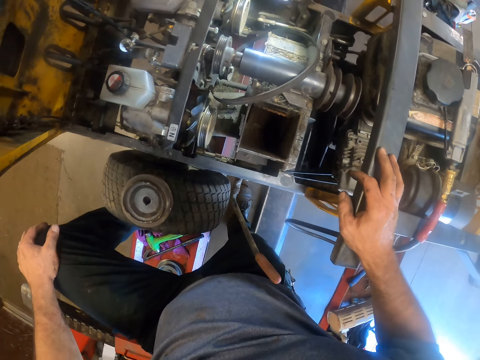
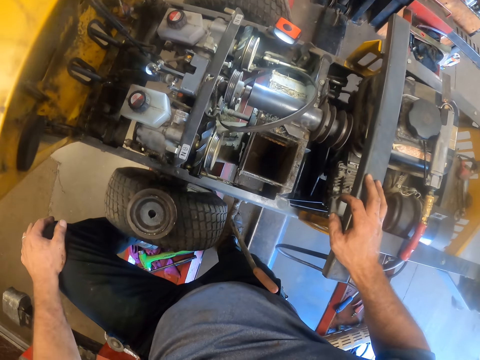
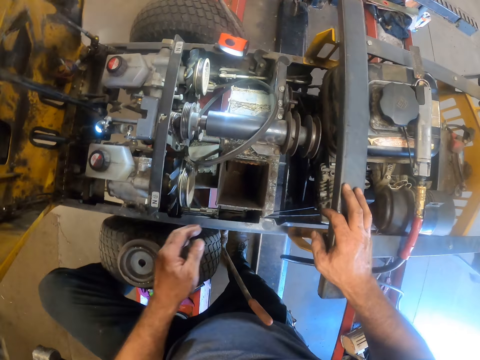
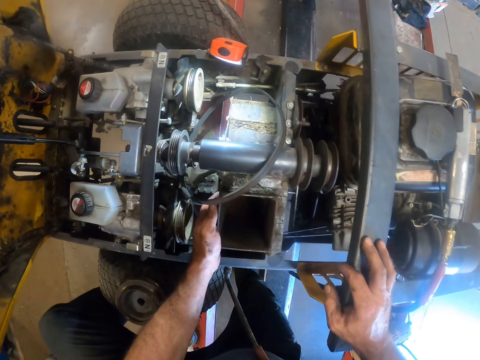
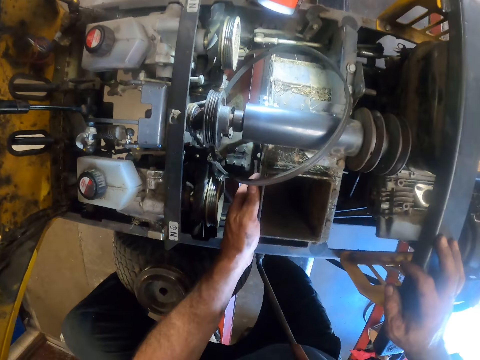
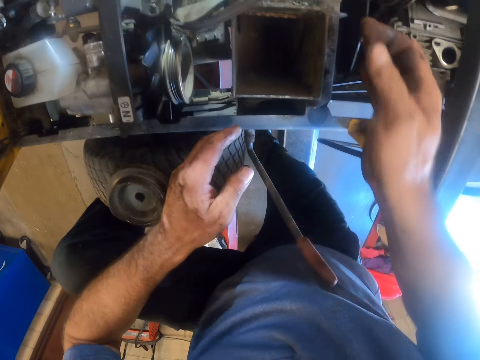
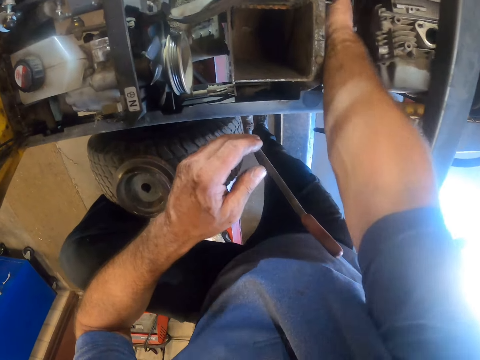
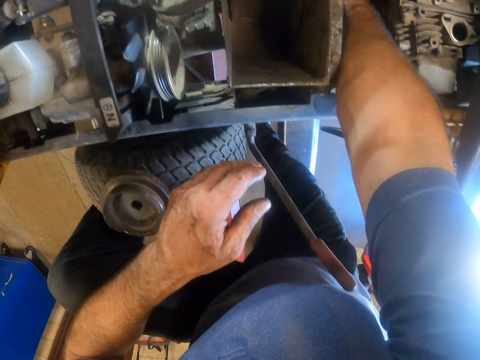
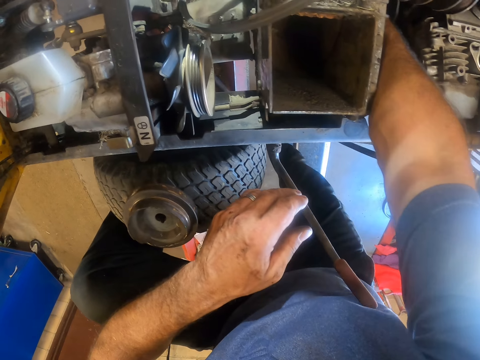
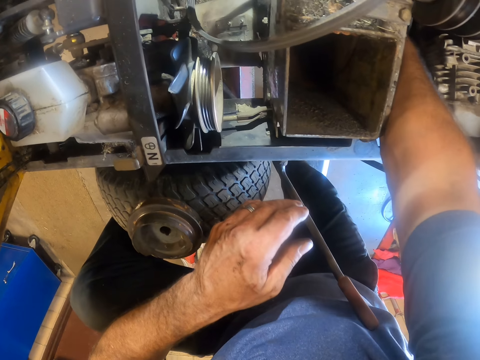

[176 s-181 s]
The camera wearer puts his left hand in the engine. He takes out his left hand from the engine. He puts his right hand in the engine. He fixes the lawn mower engine with his hands.

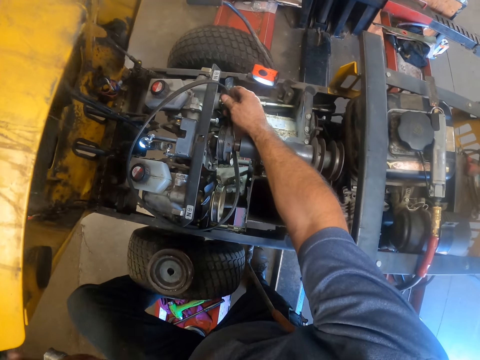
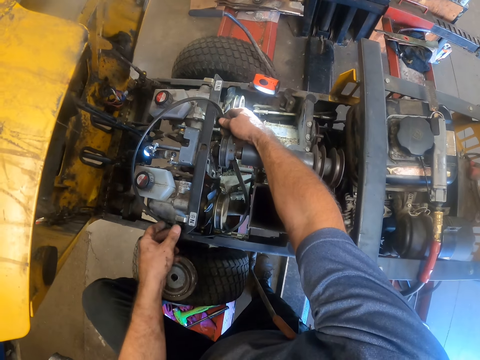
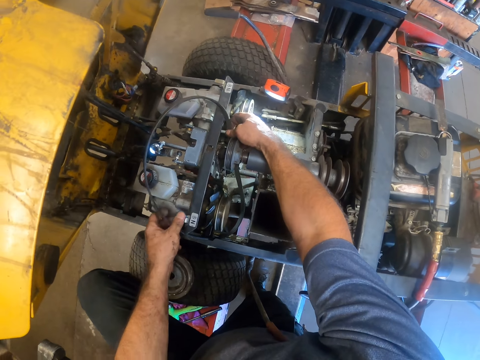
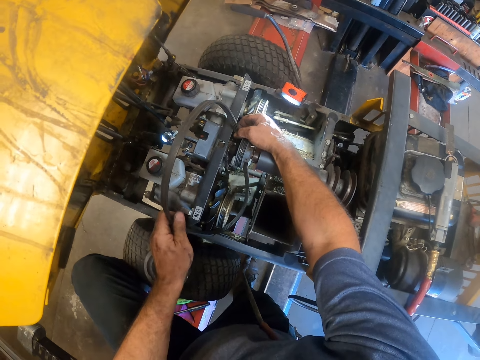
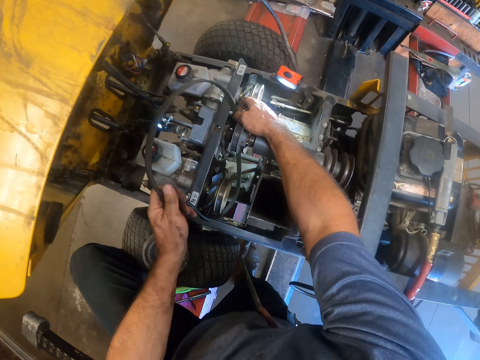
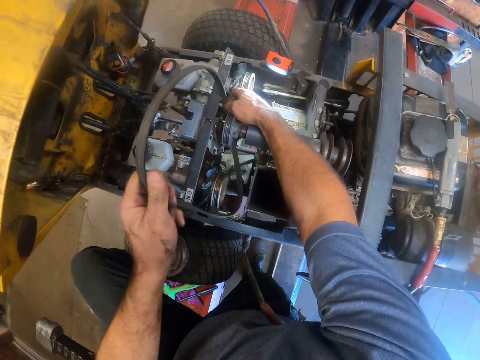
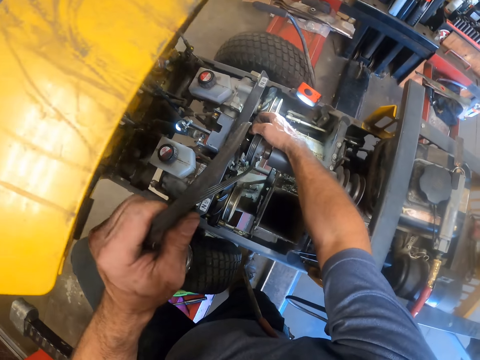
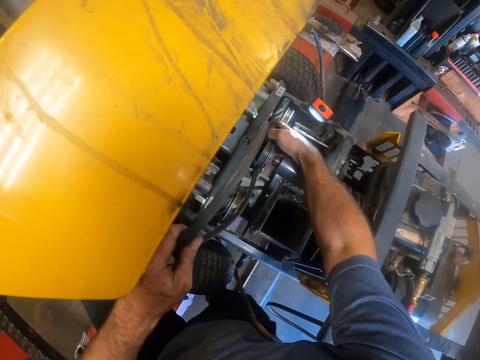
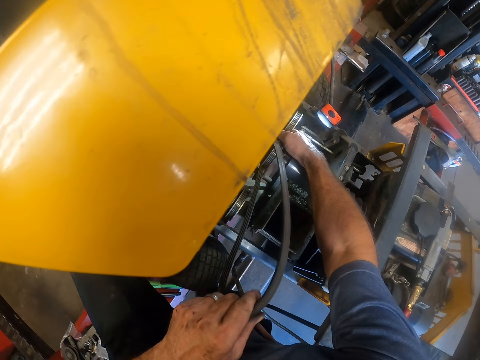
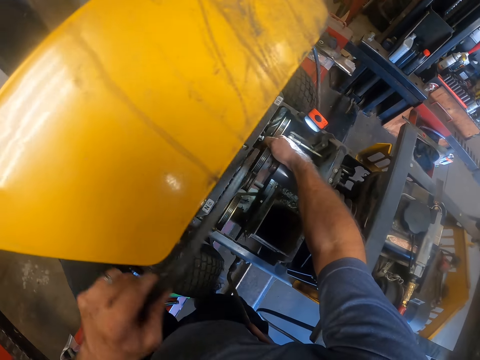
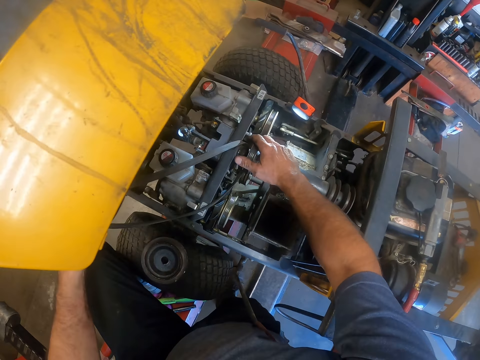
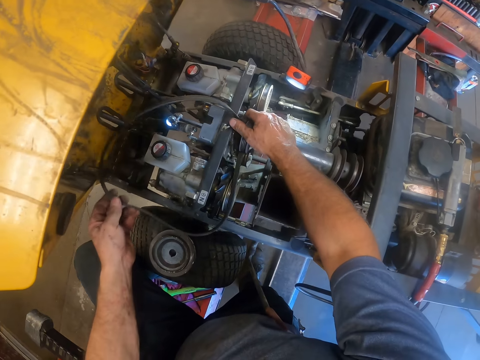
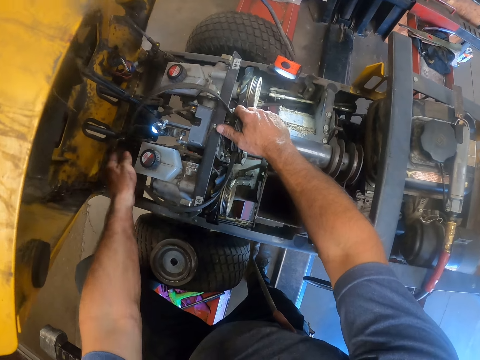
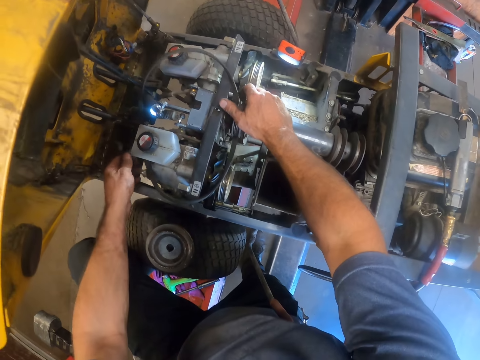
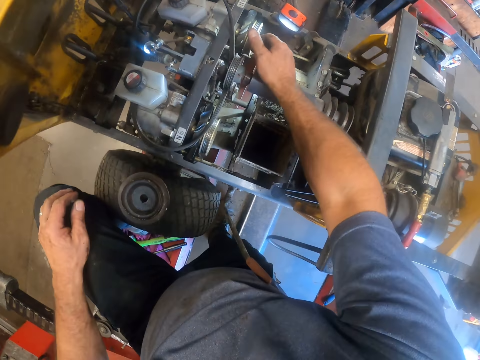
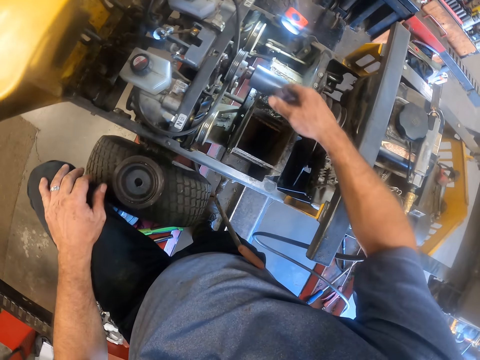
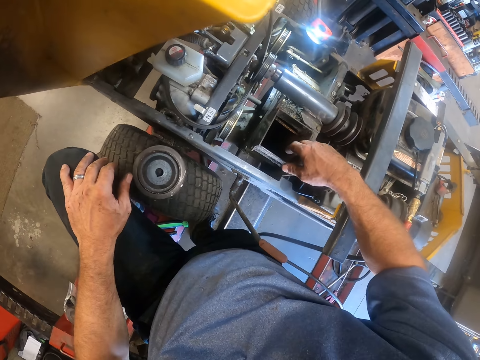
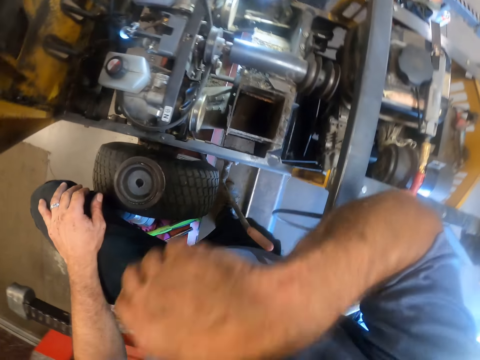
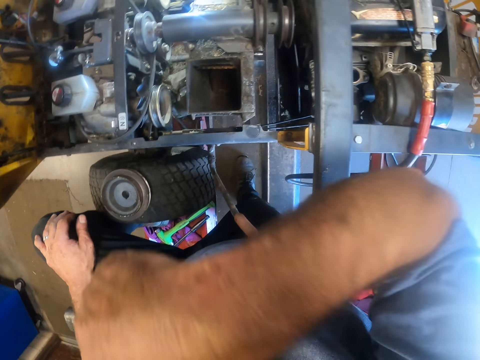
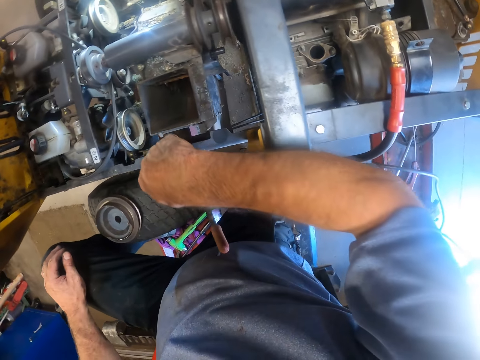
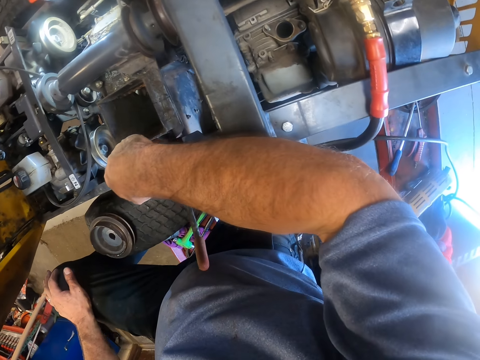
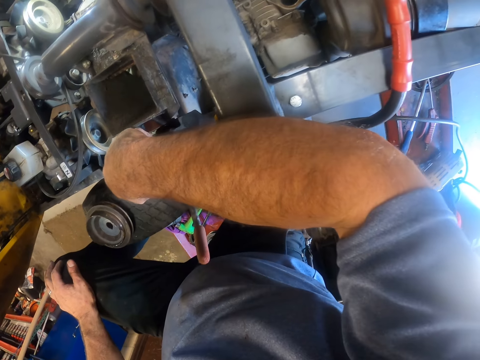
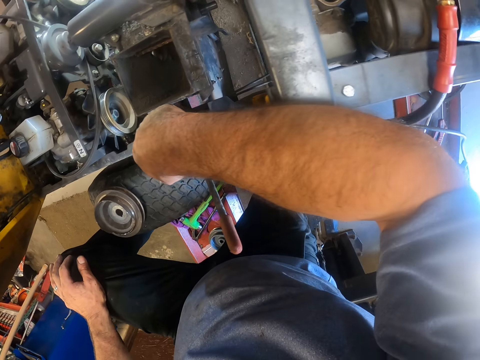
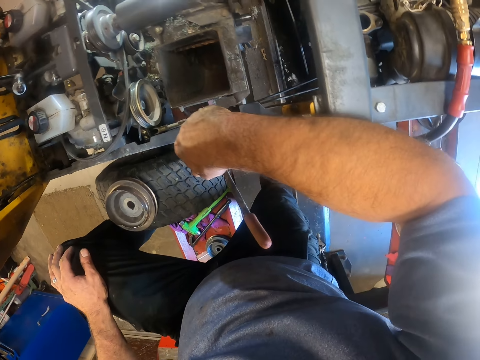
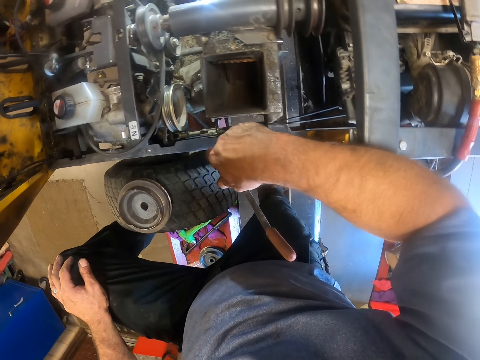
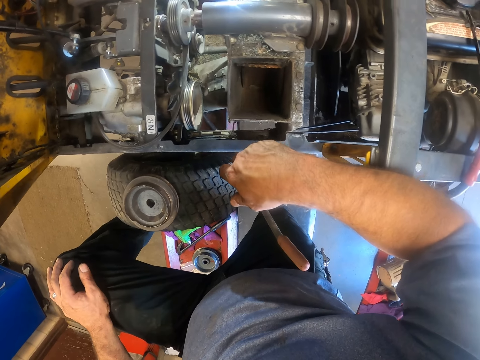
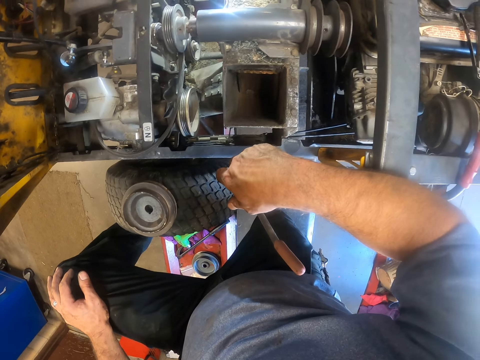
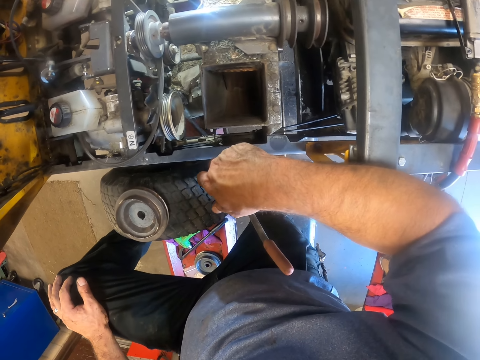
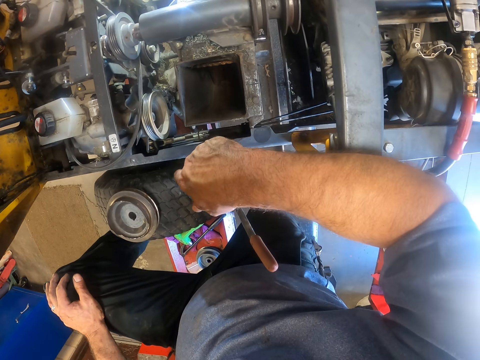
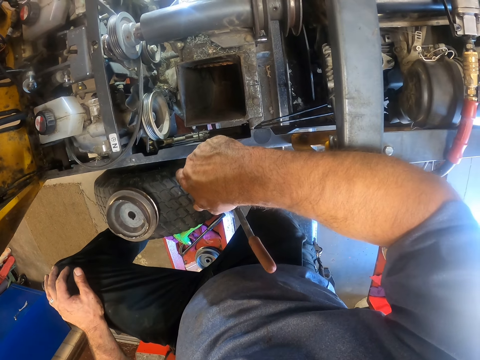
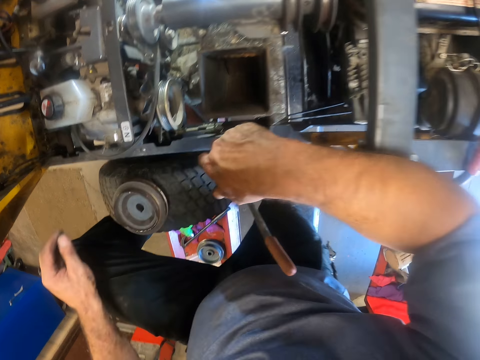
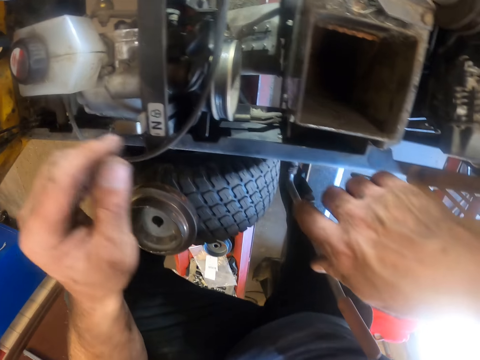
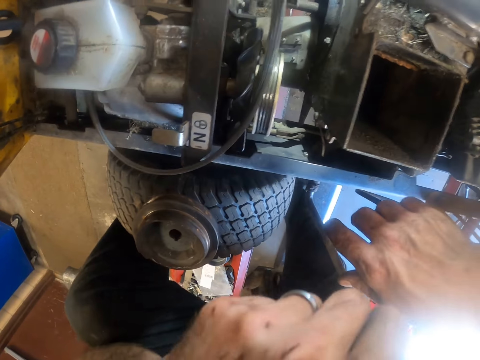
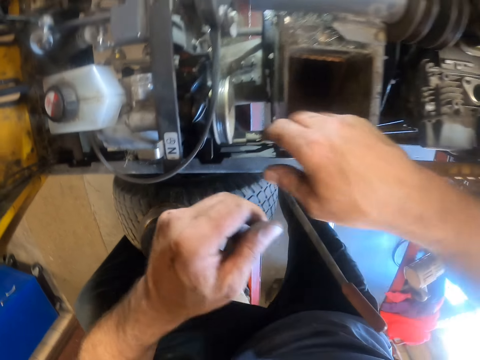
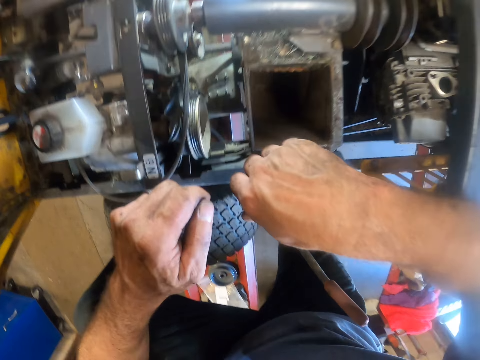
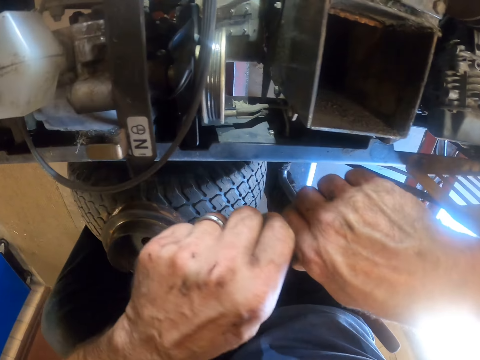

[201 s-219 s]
The camera wearer adjusts the belt in the engine with both hands. He places his left hand on his left knee. He wipes his face with his right hand. He places his right arm on the engine. He stares around.

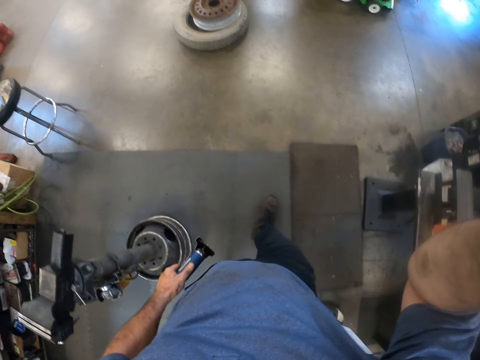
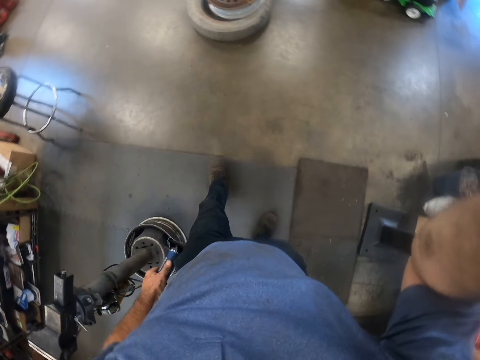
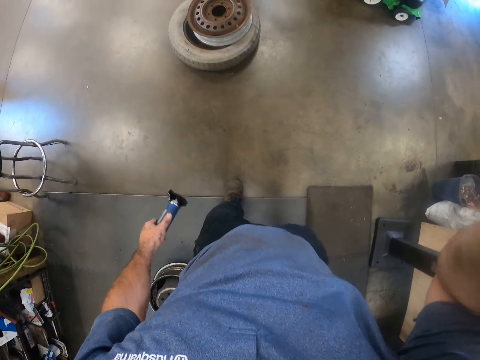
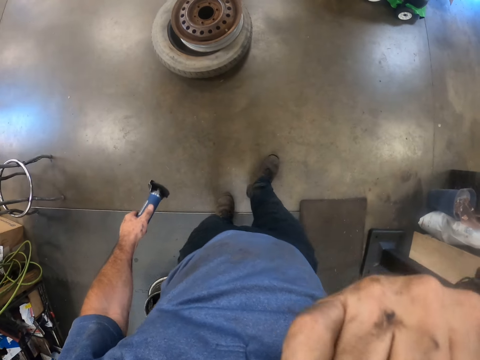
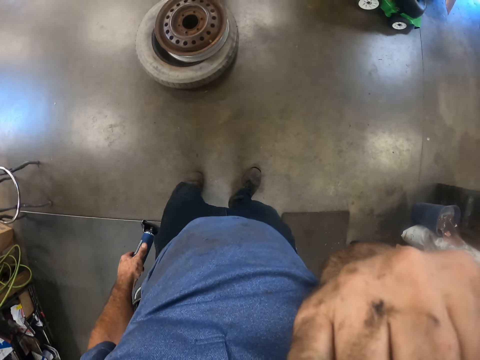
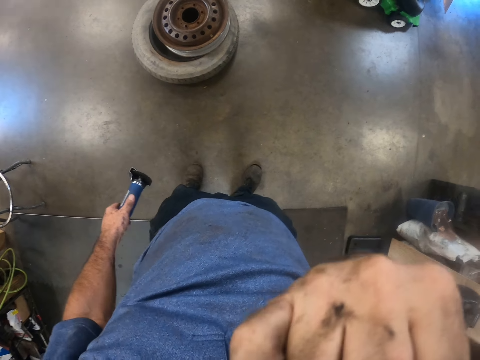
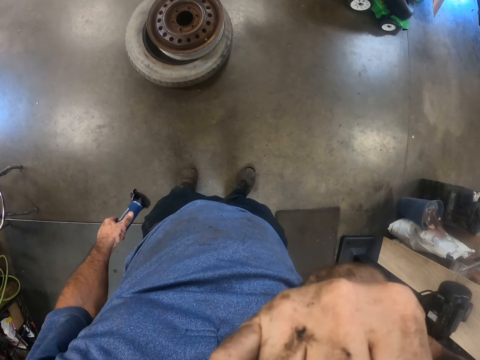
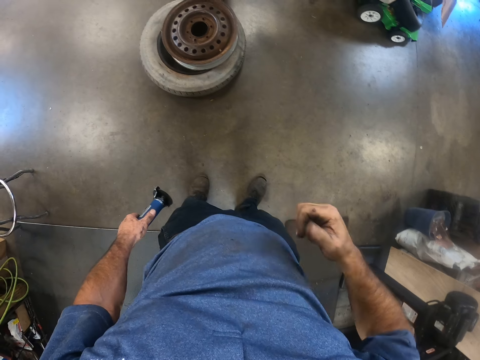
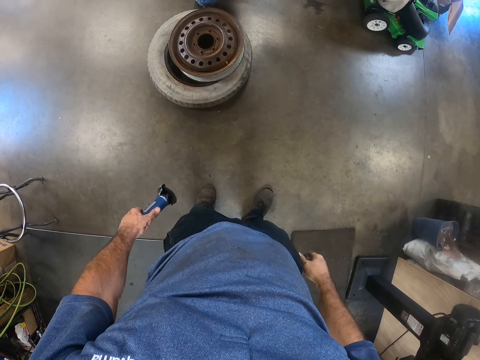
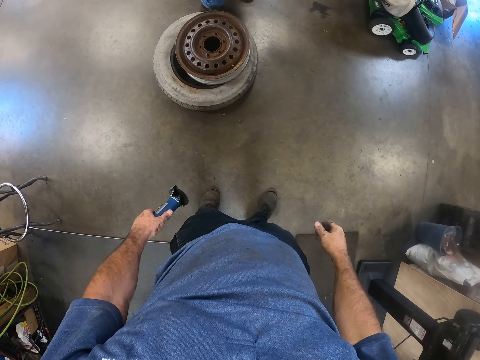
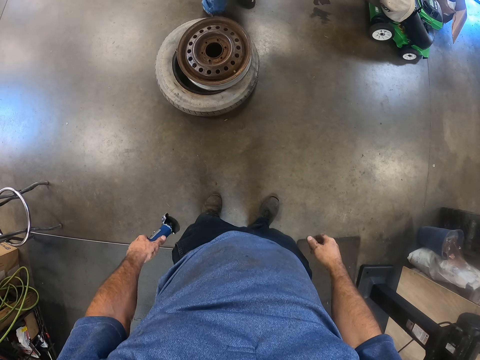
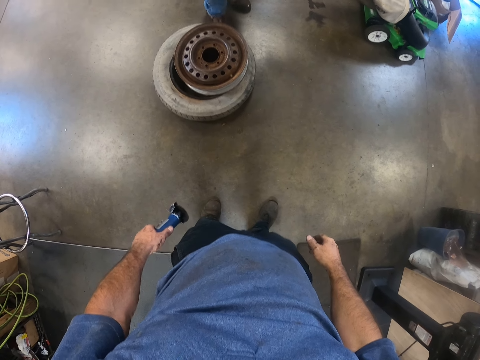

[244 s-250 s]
The camera wearer touches the camera with his right hand. He walks around. He touches his face with his right hand. He stands in the room.
